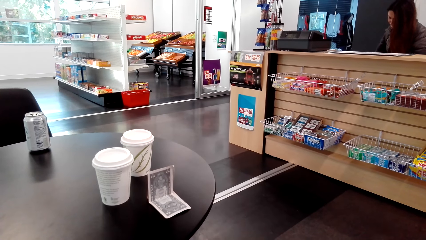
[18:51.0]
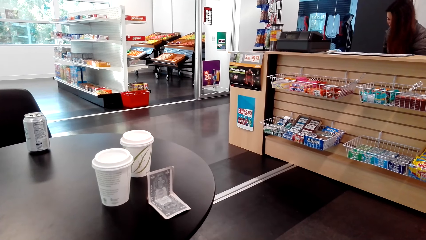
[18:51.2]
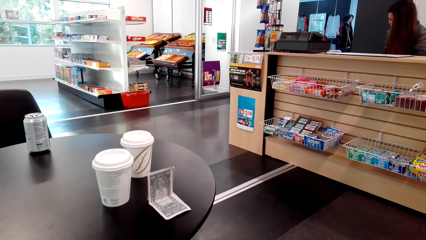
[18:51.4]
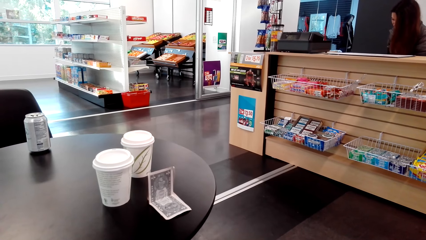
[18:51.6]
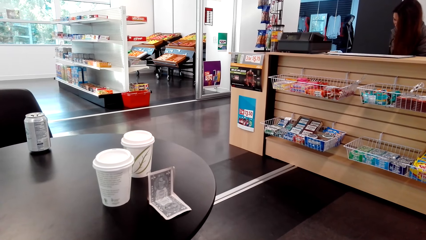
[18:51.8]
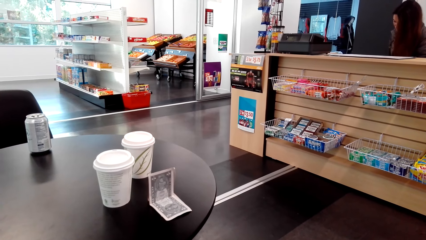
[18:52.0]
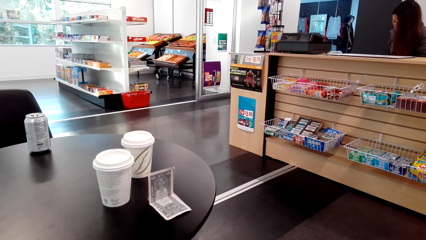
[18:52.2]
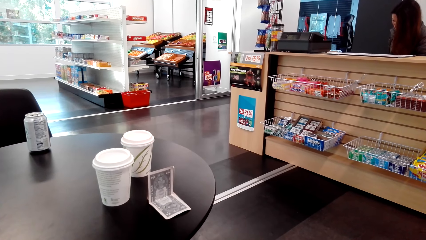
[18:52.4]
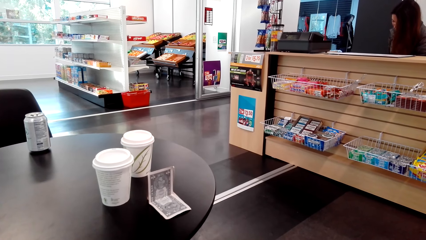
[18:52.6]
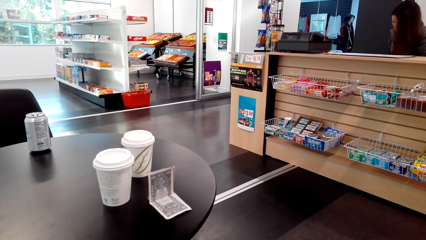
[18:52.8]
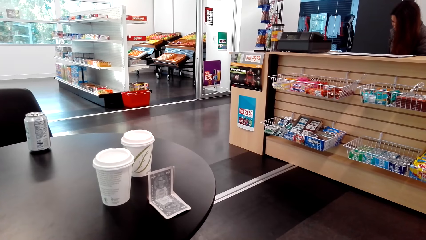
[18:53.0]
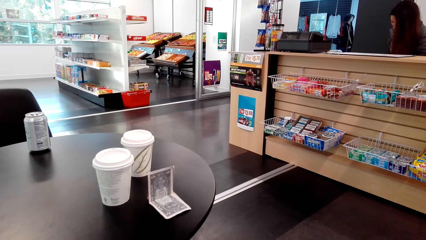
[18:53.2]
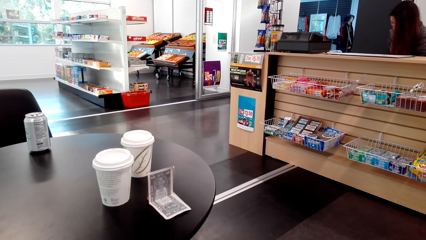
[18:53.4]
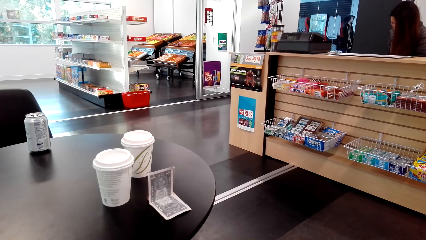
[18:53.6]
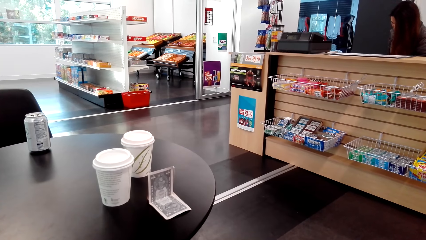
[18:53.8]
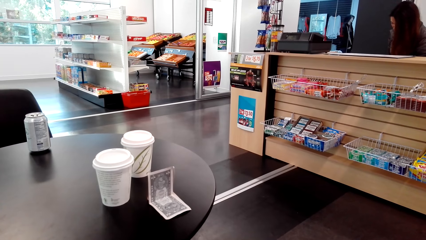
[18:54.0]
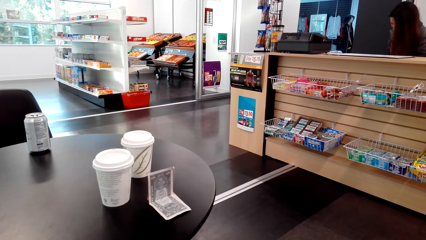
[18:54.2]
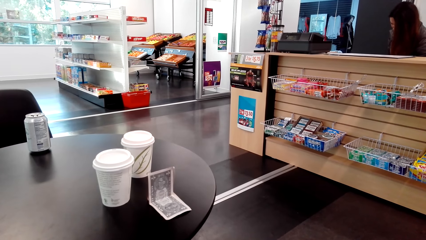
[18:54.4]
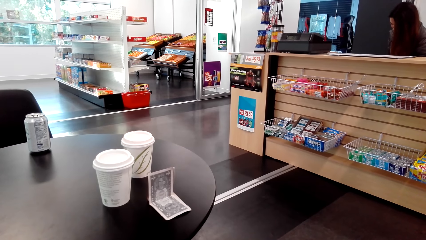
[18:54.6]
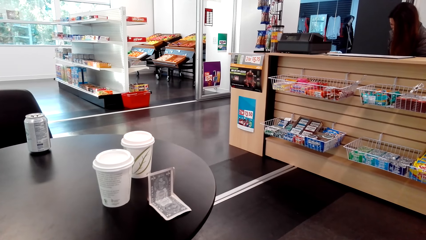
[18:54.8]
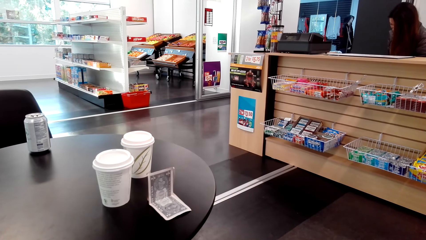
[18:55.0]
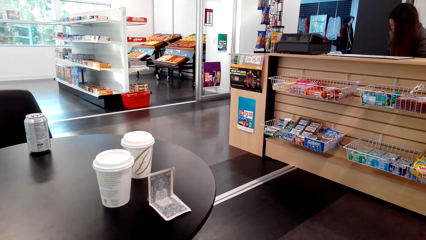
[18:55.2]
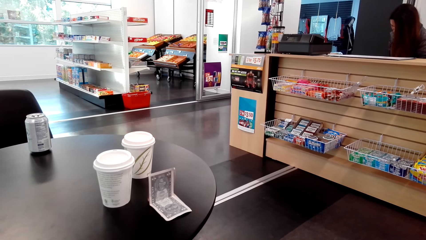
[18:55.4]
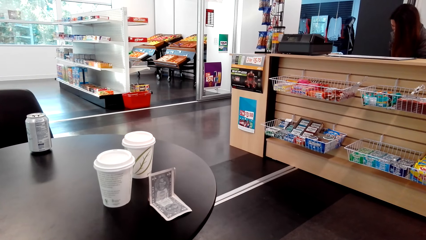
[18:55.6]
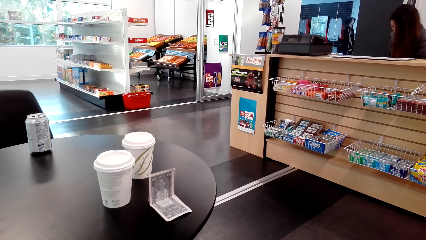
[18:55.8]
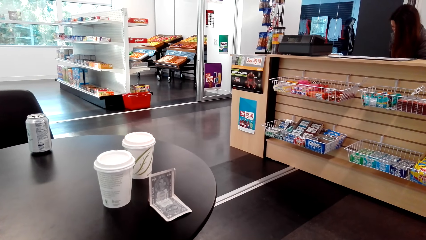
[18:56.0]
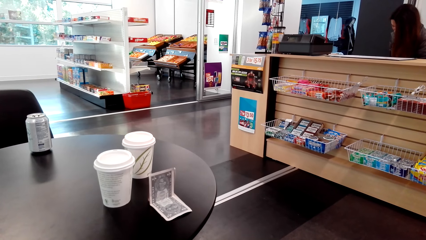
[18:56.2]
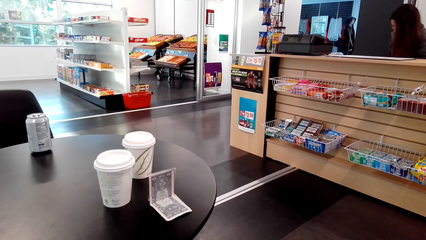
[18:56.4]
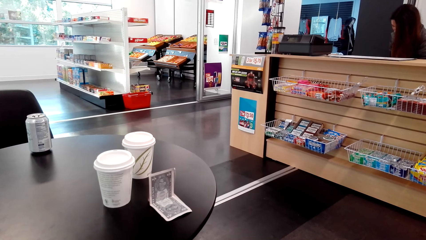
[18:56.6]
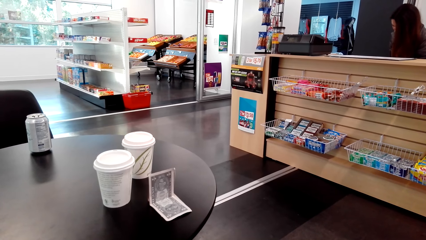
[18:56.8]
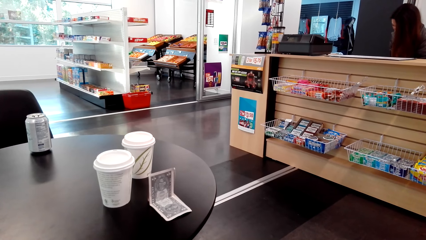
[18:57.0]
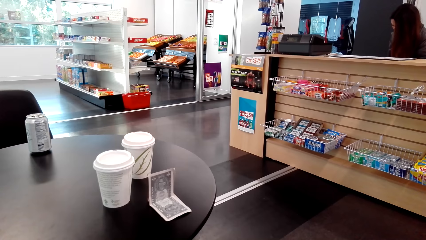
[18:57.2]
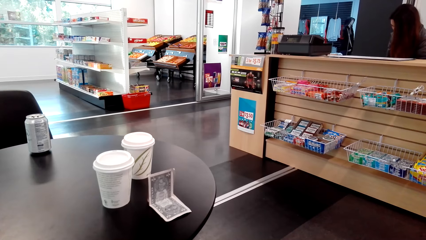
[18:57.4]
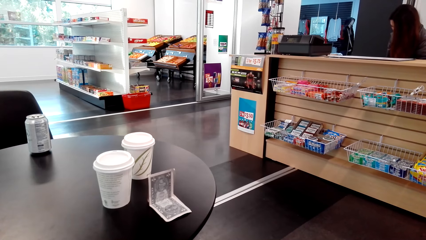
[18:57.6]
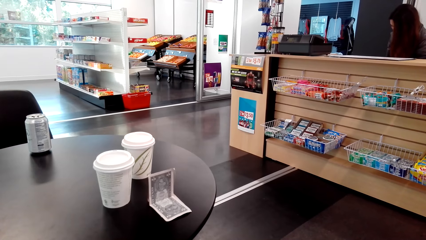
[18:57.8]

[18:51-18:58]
The person stays still beside the counter table.

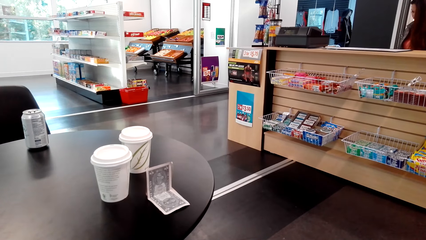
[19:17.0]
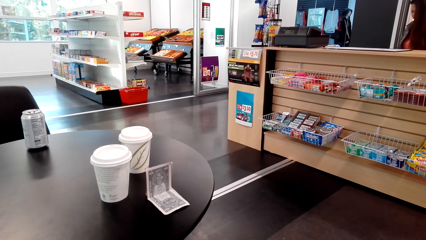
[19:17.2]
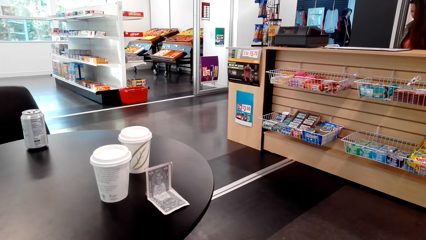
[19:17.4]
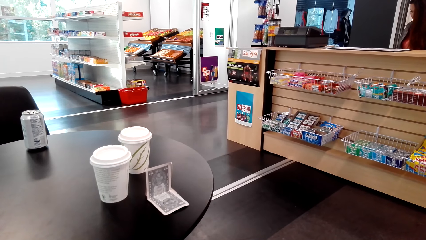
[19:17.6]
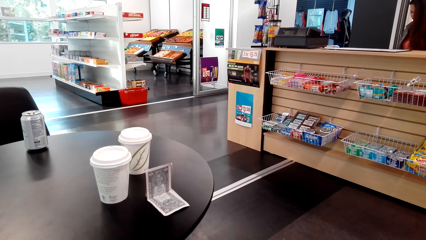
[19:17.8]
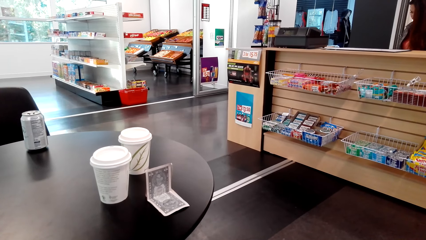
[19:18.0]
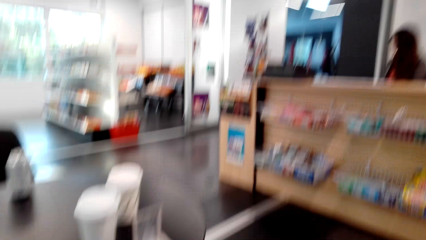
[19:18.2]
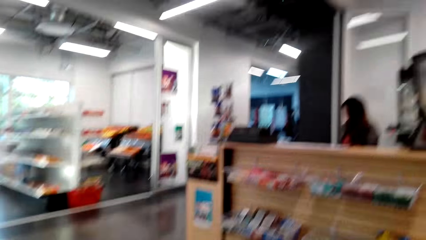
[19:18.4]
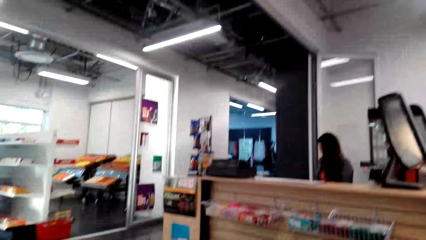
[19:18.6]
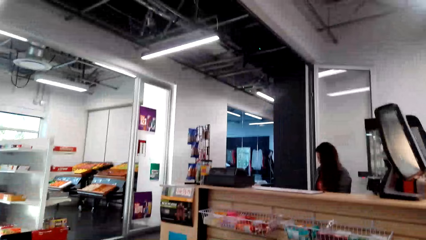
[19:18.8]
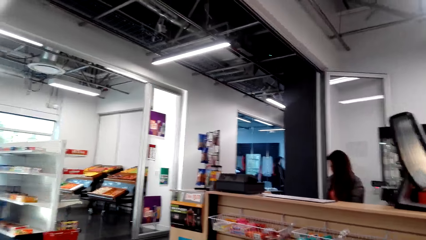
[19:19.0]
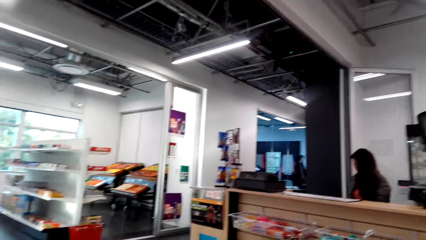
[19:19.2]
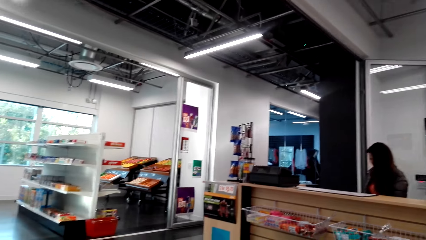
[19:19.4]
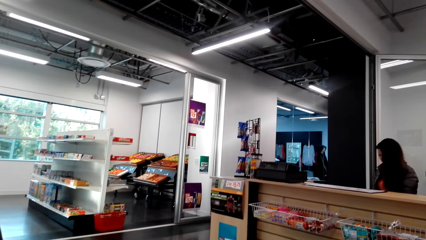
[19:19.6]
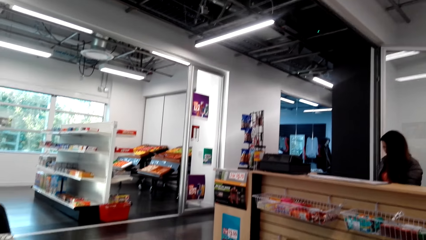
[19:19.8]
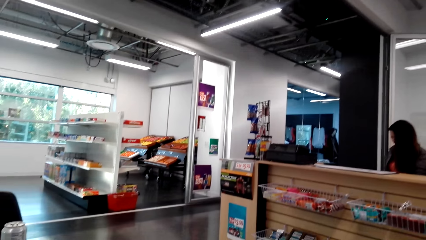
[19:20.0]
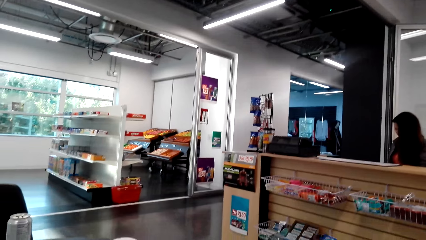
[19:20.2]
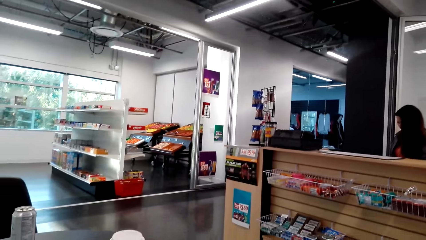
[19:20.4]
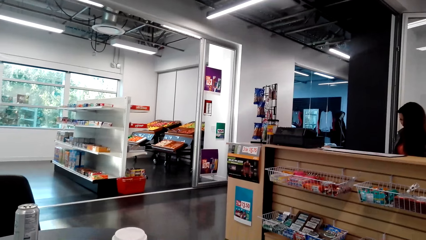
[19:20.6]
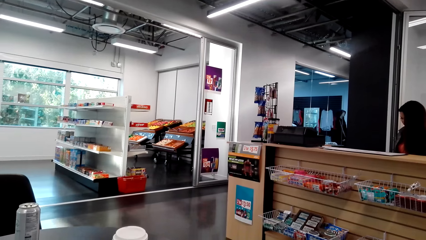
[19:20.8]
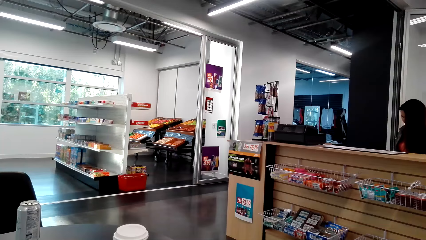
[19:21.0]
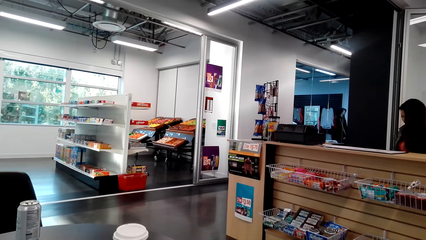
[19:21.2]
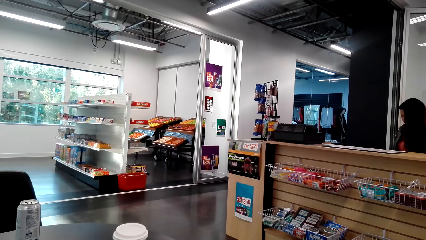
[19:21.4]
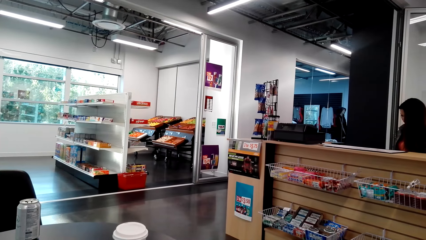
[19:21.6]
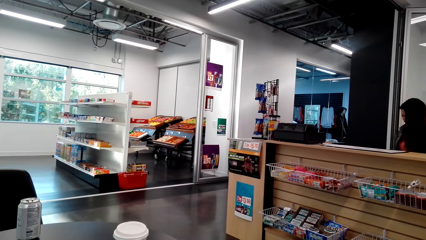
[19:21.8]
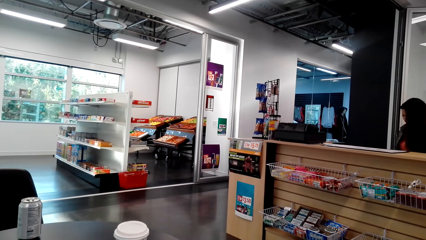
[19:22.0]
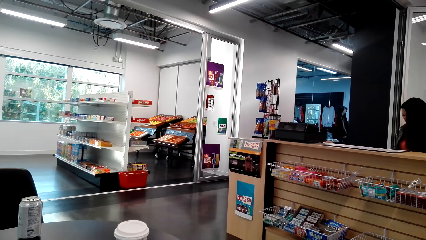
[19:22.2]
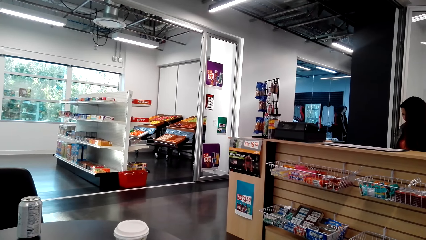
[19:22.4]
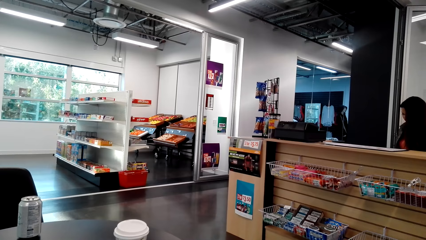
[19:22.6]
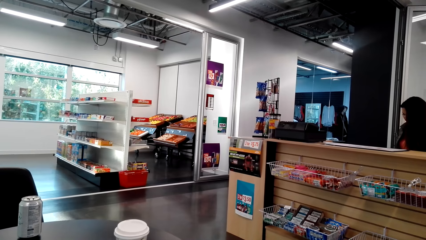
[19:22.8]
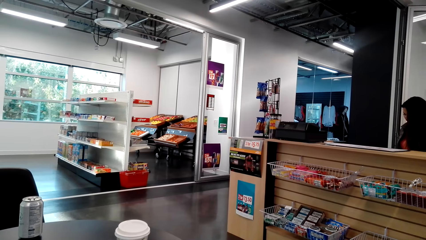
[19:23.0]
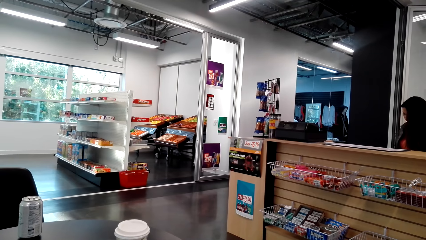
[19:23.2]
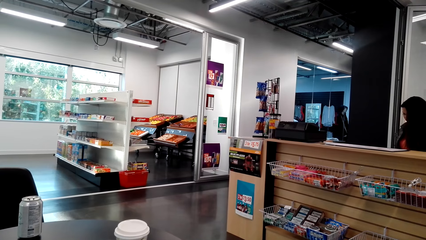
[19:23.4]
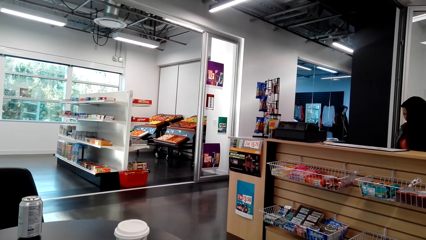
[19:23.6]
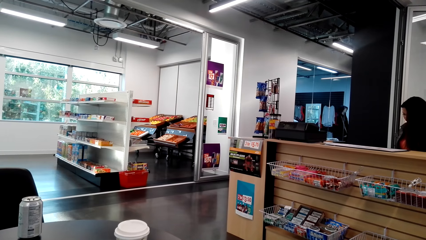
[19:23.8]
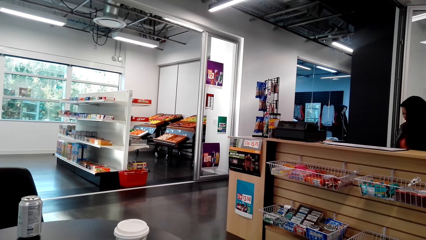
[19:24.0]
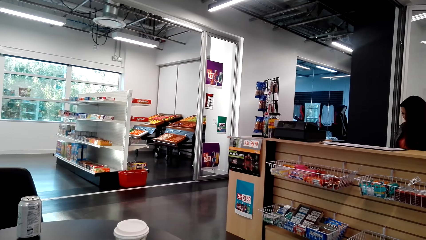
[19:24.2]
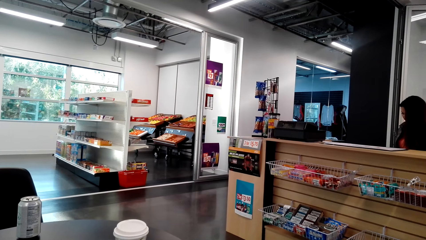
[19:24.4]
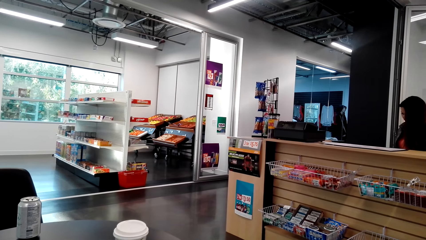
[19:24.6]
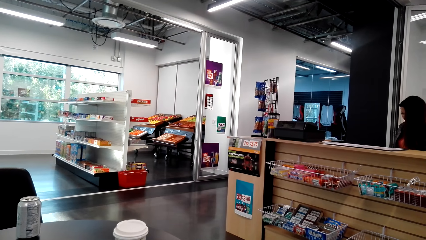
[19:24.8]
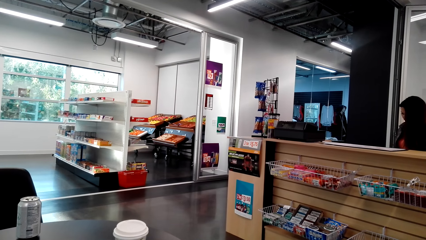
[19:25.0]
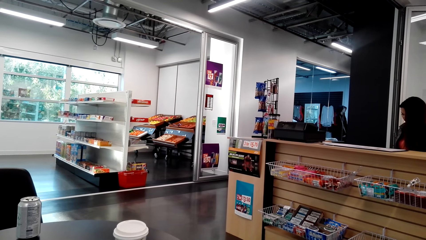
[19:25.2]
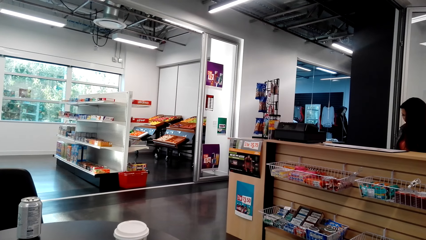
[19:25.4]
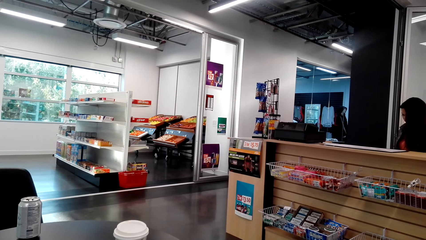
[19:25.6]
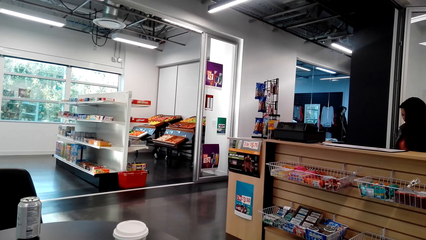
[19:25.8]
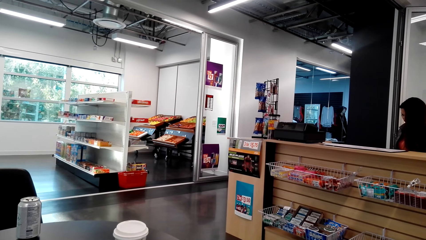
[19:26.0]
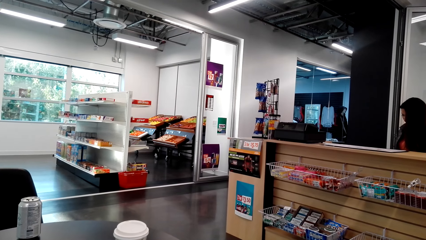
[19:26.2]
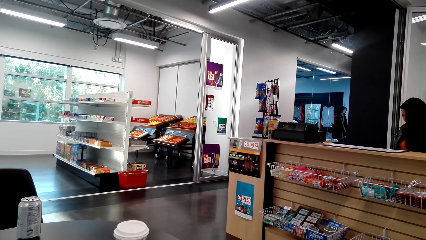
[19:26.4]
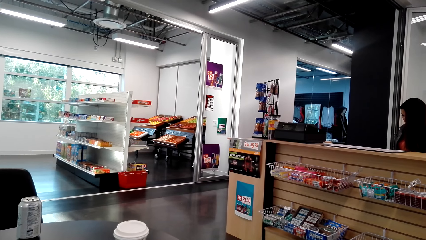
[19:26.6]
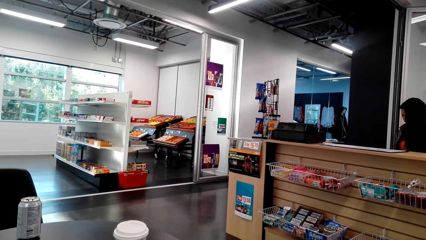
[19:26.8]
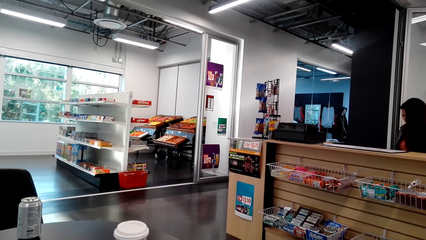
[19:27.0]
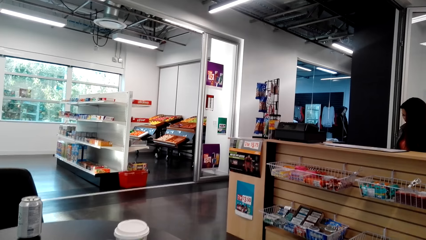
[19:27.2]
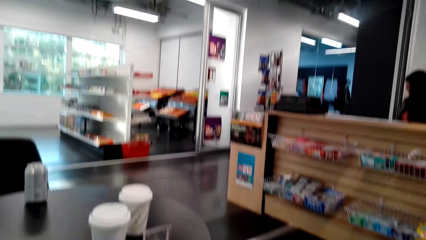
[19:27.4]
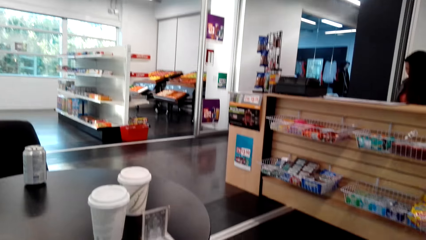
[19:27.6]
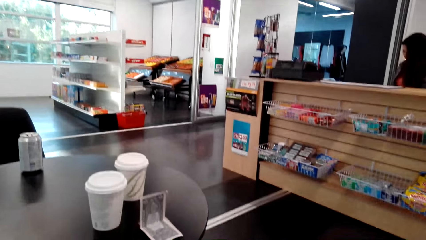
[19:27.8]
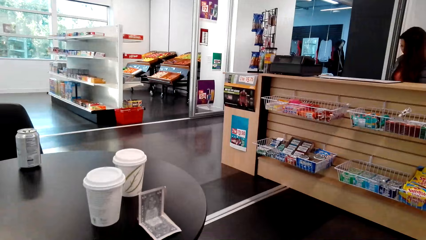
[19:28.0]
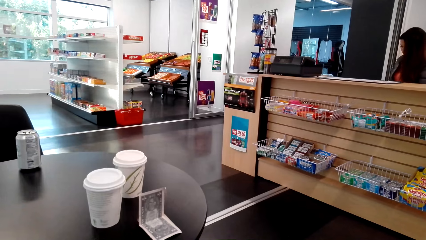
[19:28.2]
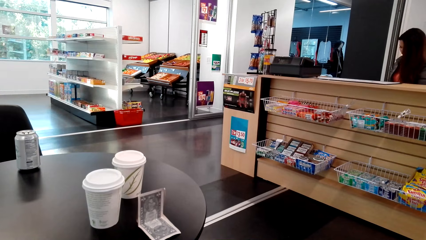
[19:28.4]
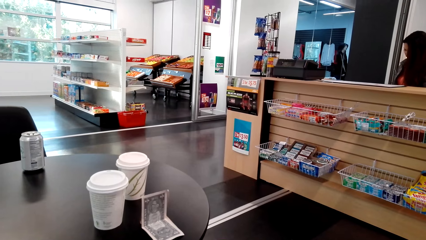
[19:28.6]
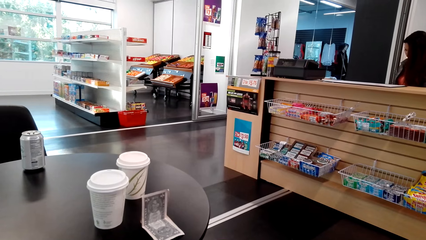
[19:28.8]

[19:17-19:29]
The camera wearer looks aside.
